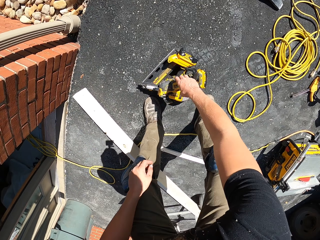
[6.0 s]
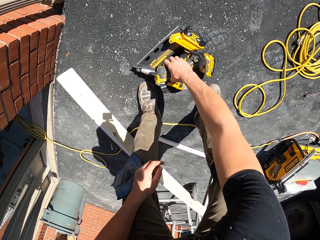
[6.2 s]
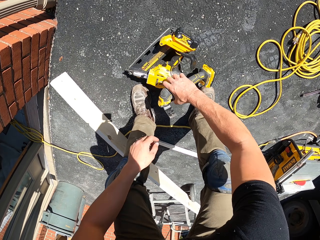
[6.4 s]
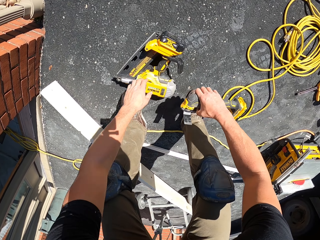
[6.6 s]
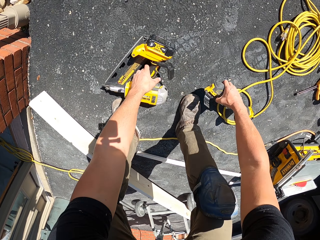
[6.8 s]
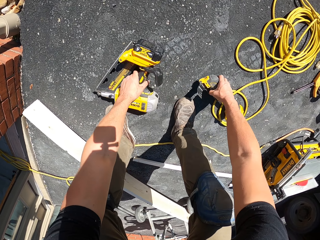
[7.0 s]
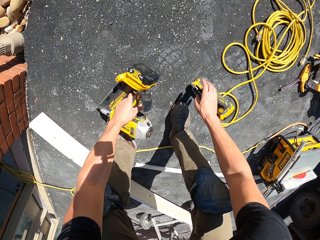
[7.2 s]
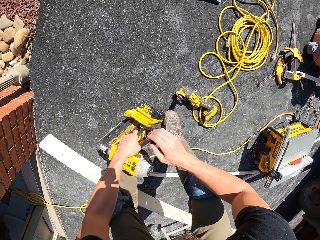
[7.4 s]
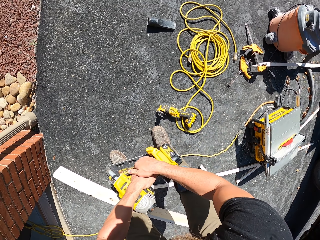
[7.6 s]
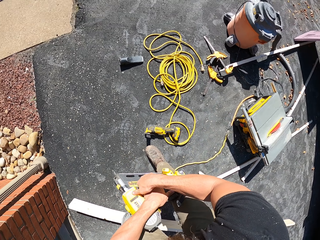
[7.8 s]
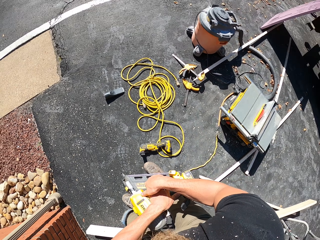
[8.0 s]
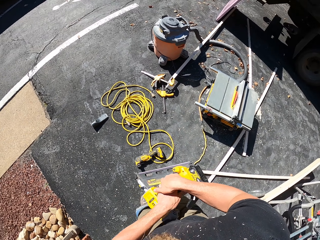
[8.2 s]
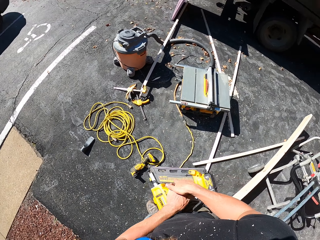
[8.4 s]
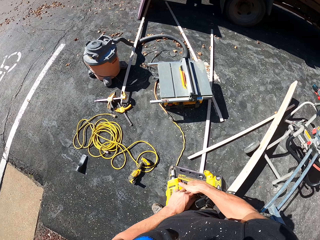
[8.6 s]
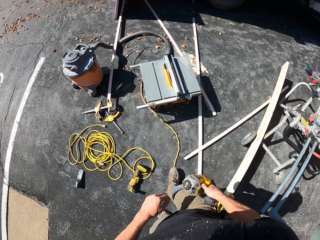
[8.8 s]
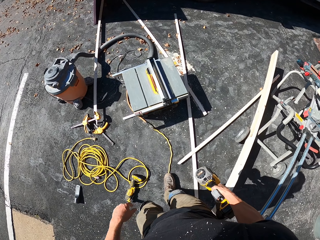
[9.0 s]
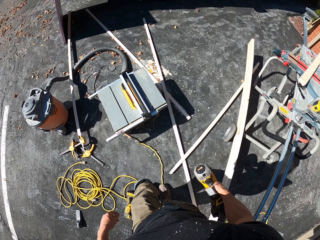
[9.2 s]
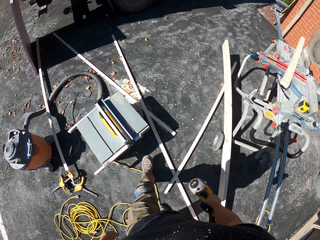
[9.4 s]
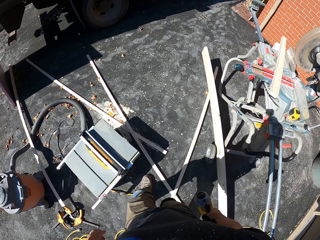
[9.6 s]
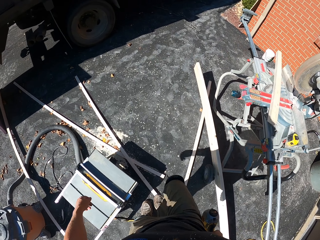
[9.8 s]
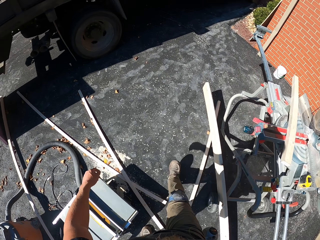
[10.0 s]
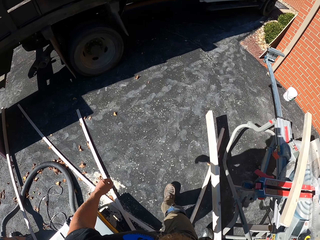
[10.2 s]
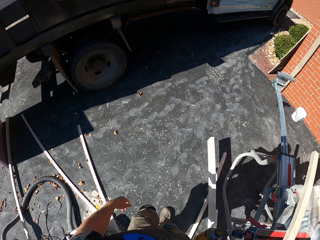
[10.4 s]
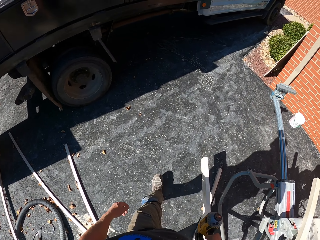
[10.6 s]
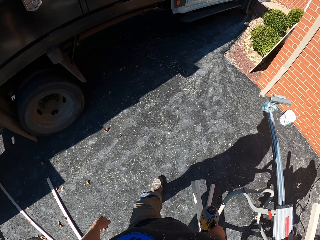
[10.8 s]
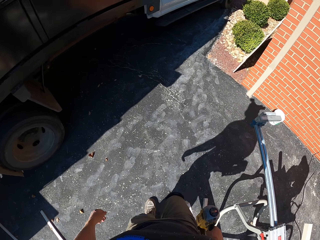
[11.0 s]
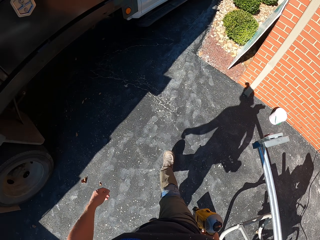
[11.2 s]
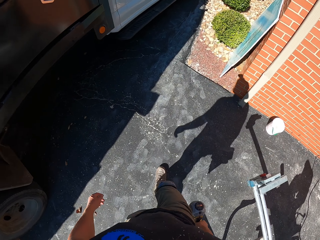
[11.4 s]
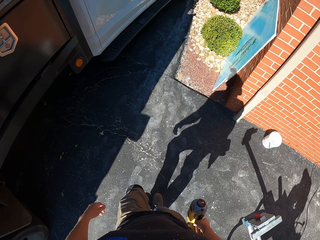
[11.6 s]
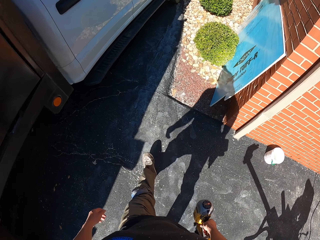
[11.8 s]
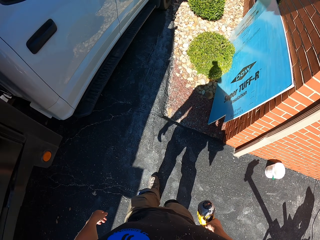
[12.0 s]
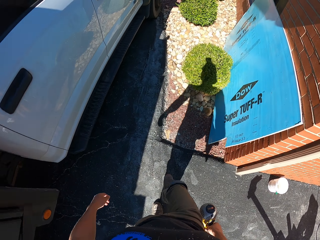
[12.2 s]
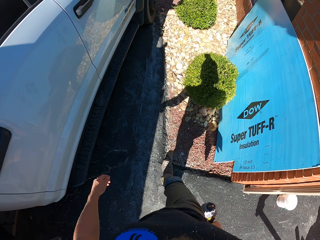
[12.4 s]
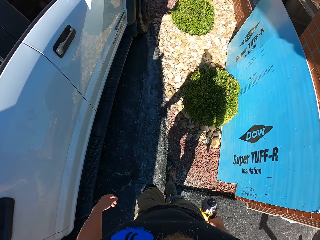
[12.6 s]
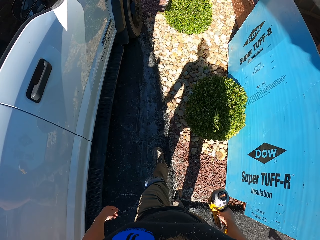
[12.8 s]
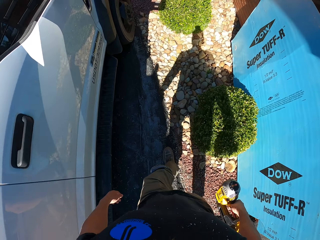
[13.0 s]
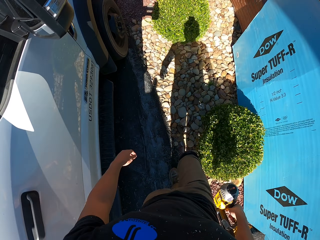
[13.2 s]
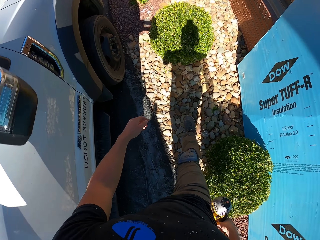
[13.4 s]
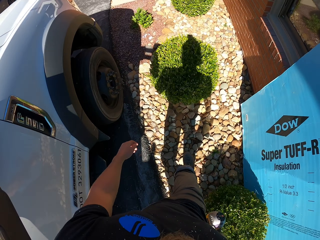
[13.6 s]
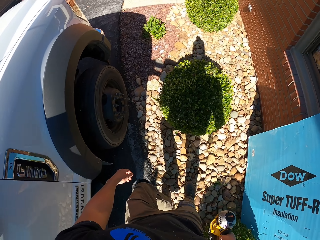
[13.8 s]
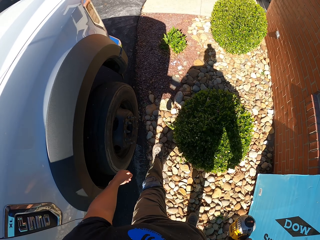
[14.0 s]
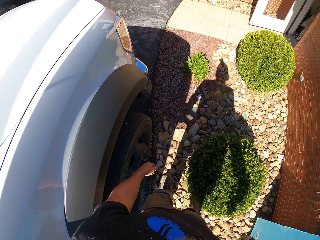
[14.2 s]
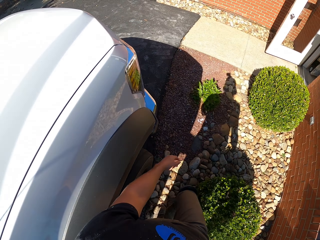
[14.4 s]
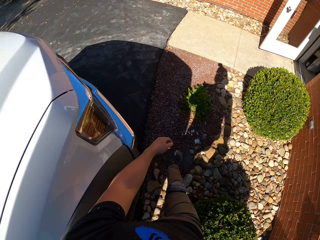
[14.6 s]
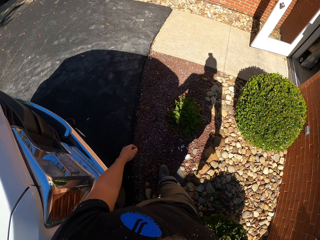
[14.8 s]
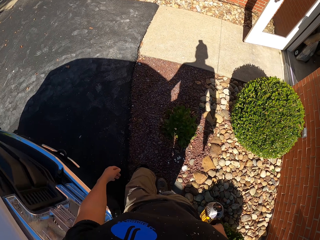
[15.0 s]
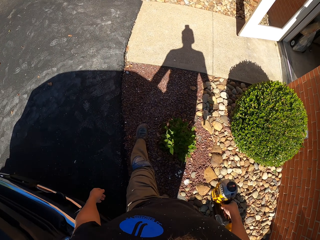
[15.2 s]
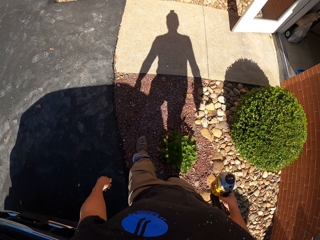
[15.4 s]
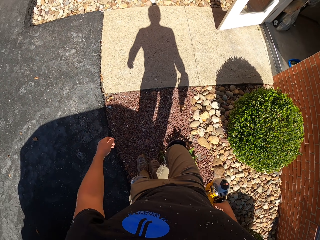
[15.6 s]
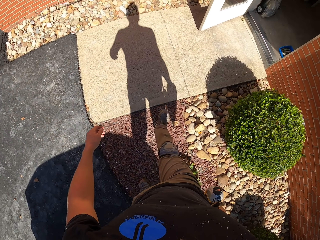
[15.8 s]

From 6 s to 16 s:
The camera wearer moves the gadget aside. They pick up the drill from the floor. They pick up the drill from the floor again. They place the drill on the ground, hold the drill with both hands and walk around the compound.

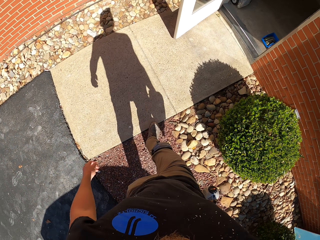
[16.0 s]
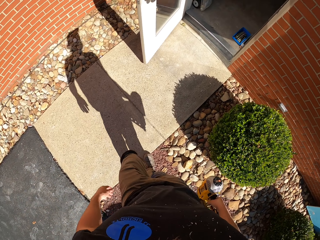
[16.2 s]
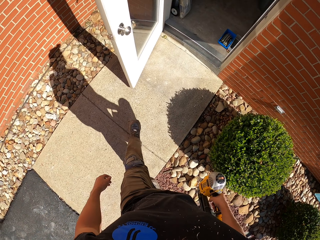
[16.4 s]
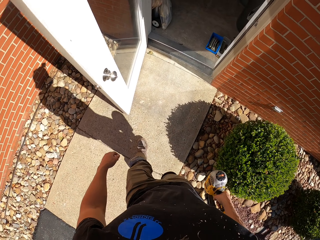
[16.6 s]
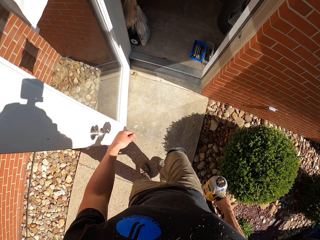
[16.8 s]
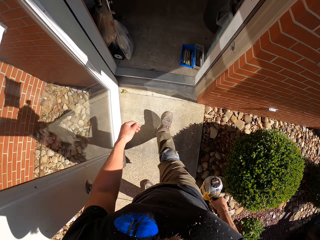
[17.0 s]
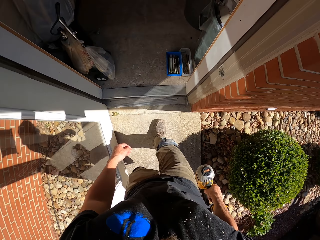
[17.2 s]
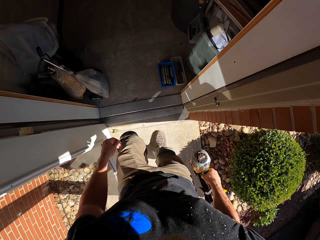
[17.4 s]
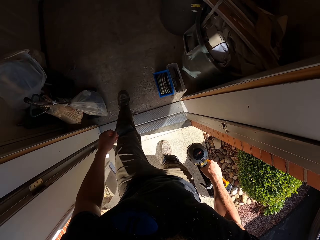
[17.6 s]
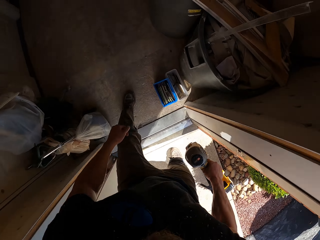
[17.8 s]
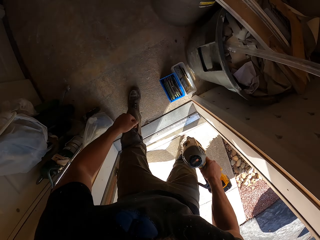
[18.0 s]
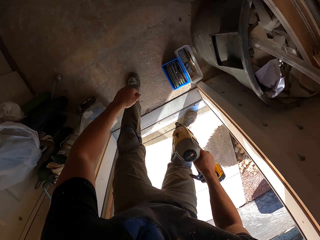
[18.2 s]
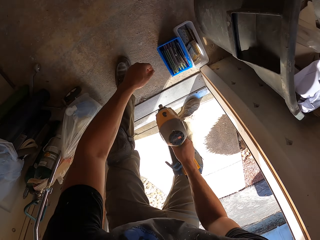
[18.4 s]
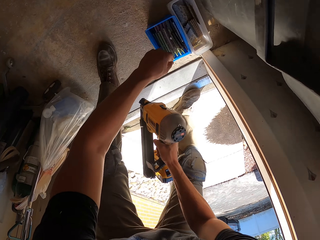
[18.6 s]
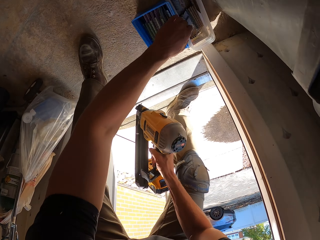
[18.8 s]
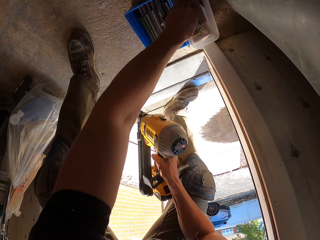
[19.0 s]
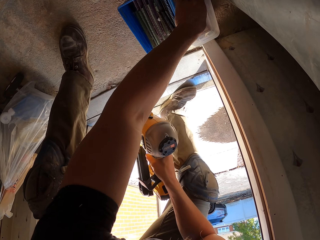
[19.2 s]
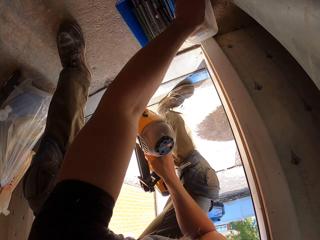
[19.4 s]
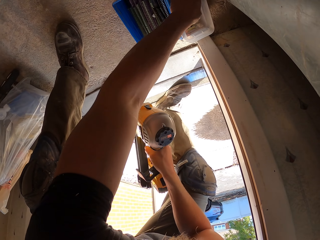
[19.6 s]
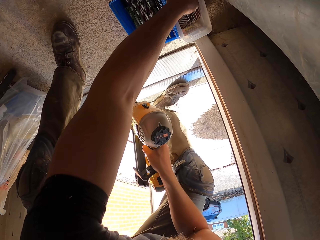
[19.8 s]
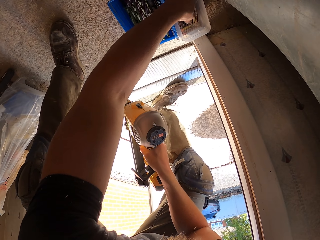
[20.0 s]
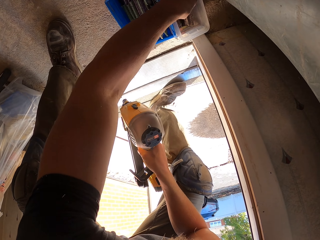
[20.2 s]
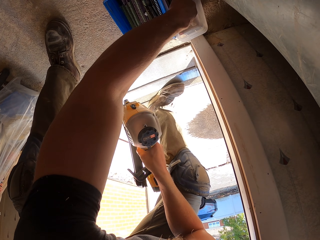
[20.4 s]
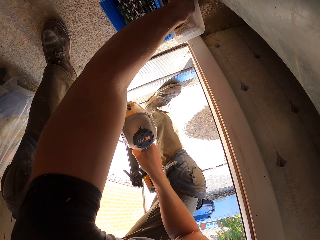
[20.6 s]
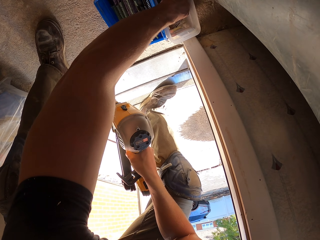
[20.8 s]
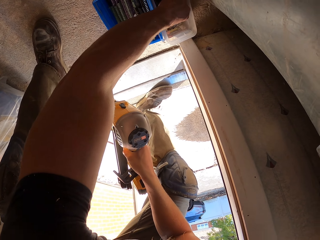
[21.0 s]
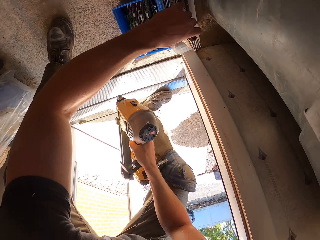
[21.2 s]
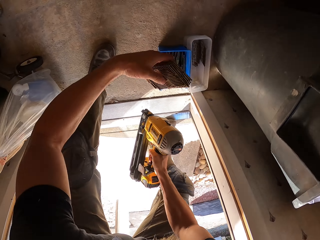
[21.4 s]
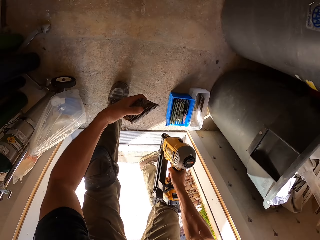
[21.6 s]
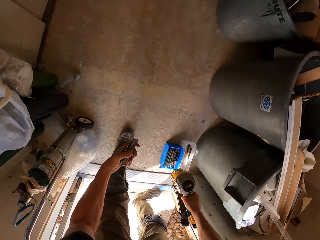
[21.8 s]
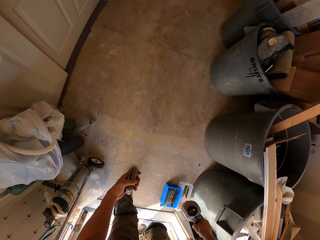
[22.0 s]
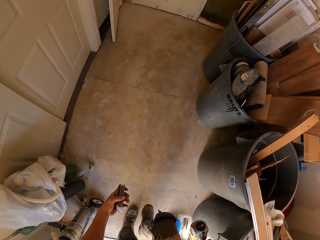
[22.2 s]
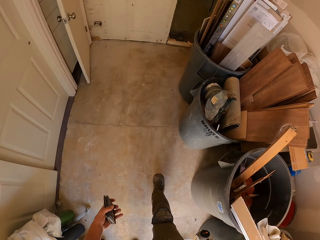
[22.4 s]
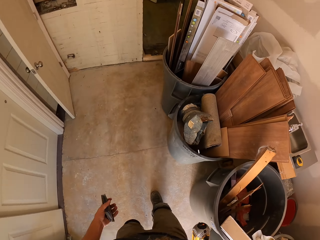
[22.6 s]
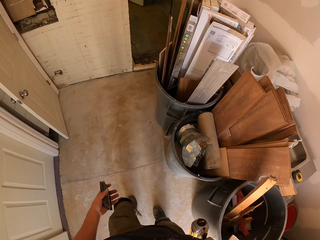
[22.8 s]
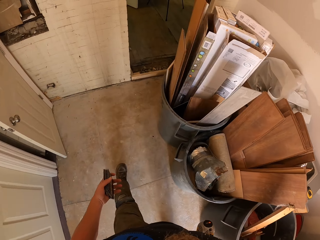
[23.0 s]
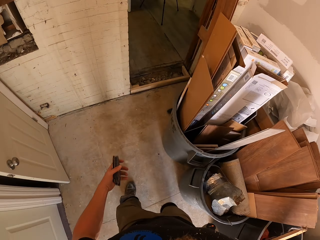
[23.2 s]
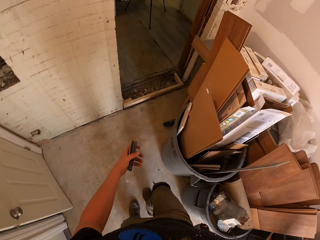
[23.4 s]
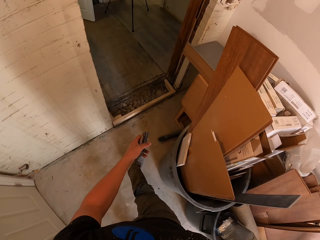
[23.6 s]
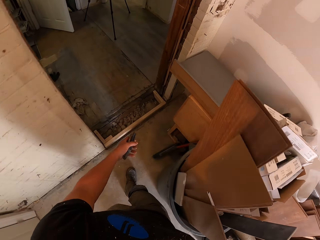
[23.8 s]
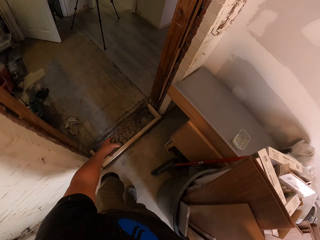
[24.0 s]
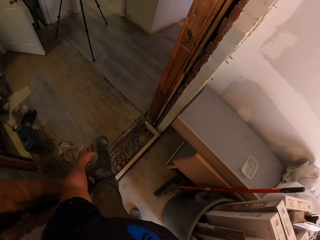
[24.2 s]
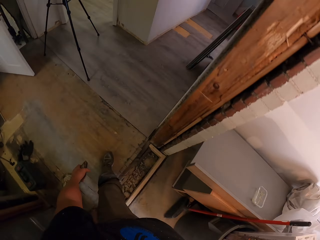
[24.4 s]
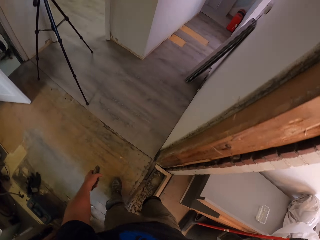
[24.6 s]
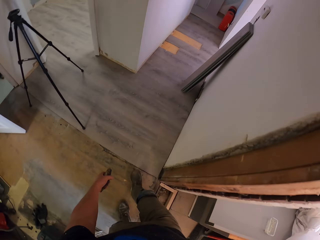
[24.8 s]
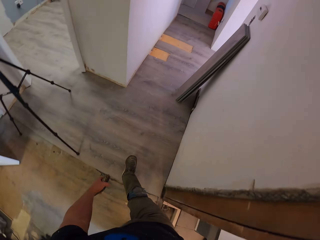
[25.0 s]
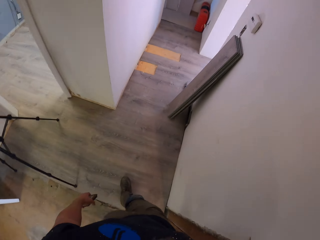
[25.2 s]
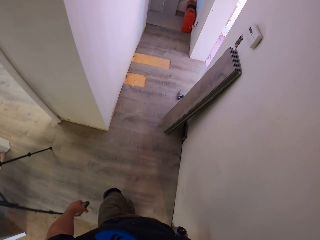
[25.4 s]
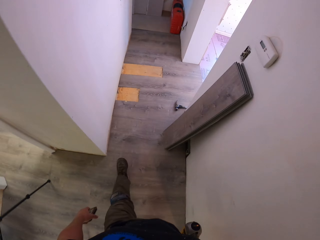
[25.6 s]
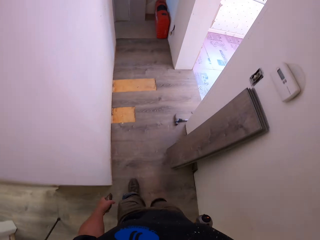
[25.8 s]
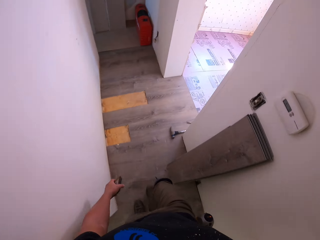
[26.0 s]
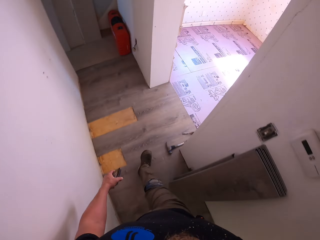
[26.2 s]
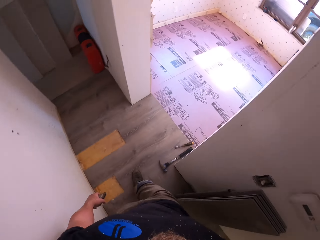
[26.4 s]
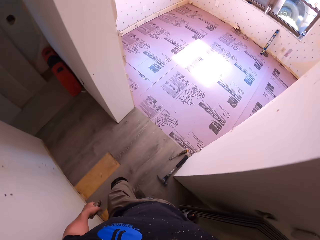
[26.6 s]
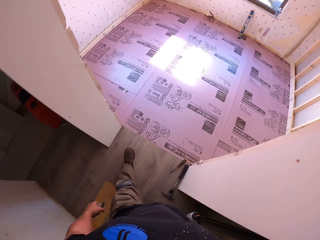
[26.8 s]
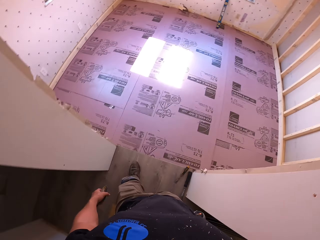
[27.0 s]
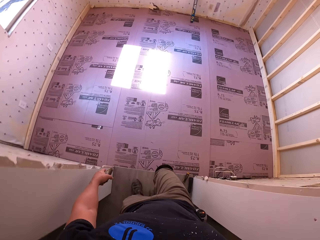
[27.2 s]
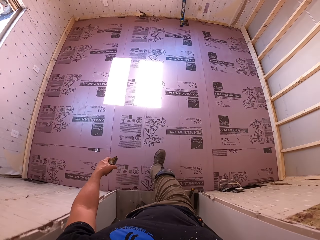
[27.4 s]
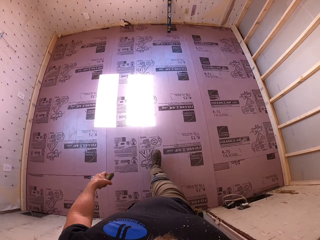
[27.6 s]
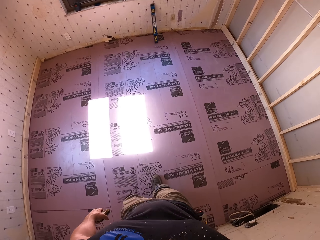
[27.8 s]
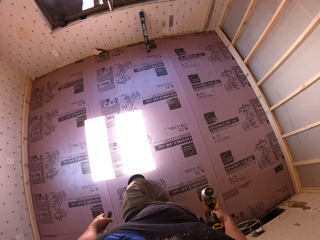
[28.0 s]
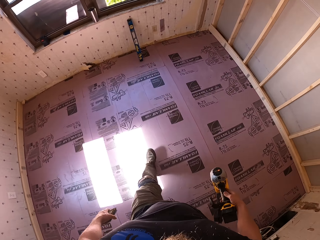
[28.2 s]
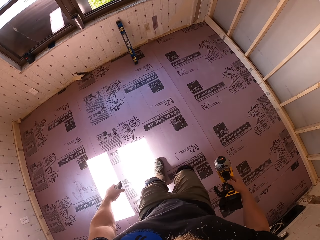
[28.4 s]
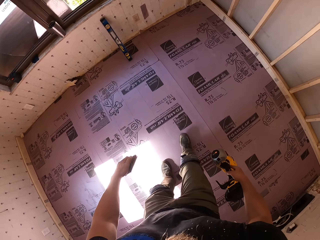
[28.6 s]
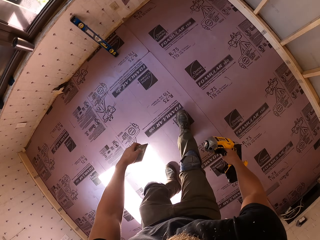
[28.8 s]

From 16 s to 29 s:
The camera wearer walks into the house. They pick up the sets of nails from the container. They walk around the house. They step into the room.
